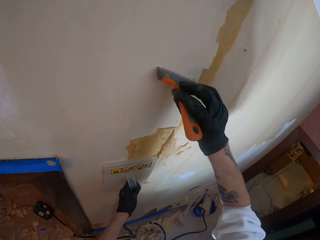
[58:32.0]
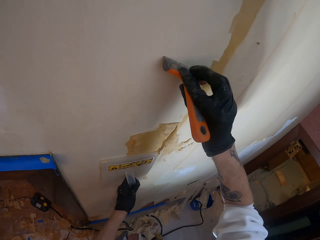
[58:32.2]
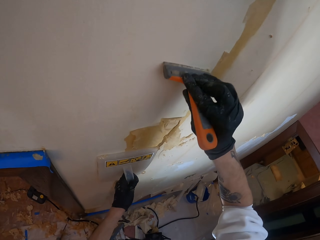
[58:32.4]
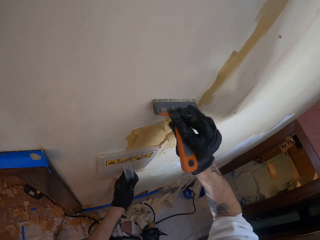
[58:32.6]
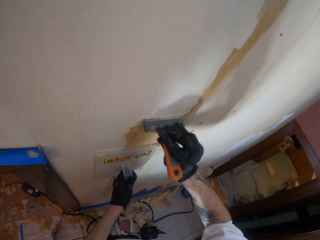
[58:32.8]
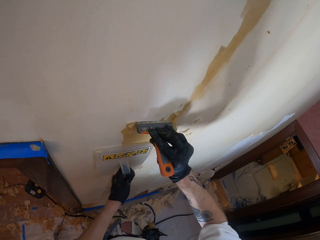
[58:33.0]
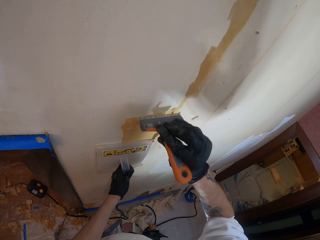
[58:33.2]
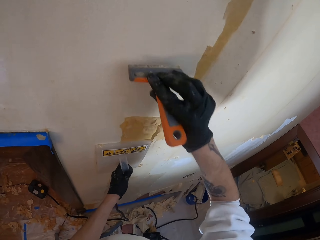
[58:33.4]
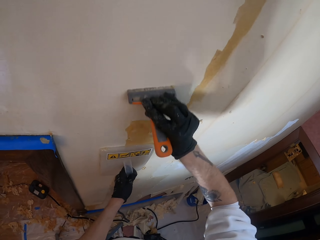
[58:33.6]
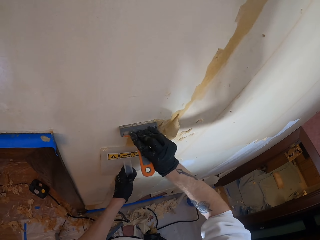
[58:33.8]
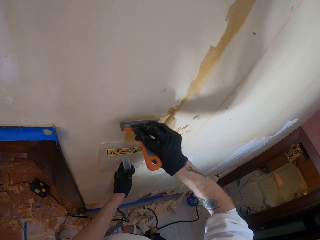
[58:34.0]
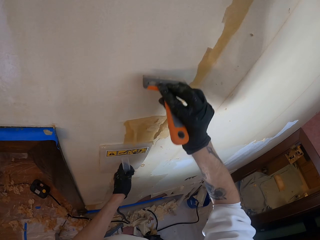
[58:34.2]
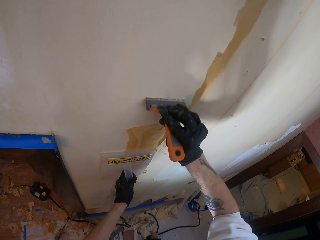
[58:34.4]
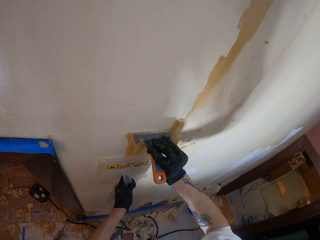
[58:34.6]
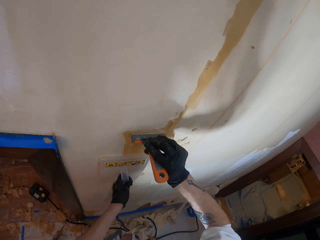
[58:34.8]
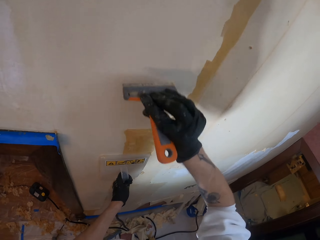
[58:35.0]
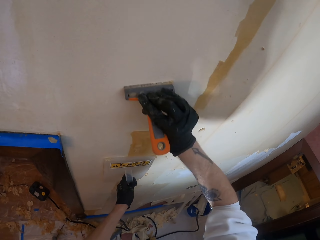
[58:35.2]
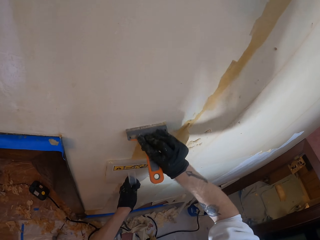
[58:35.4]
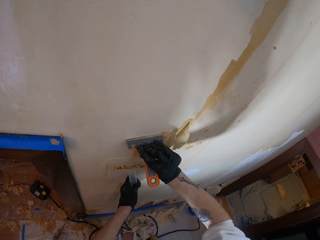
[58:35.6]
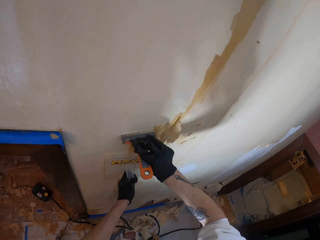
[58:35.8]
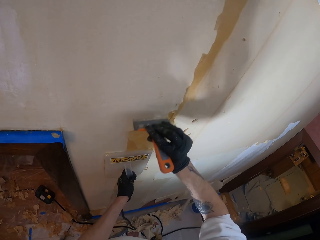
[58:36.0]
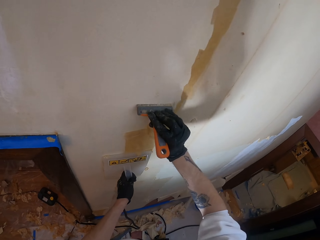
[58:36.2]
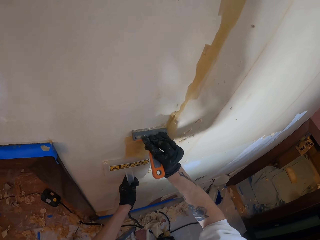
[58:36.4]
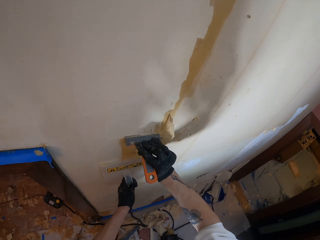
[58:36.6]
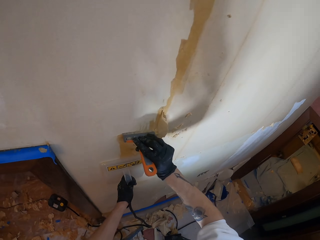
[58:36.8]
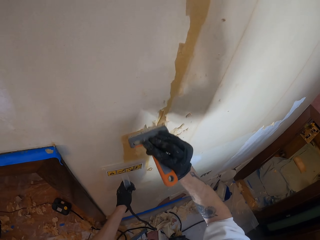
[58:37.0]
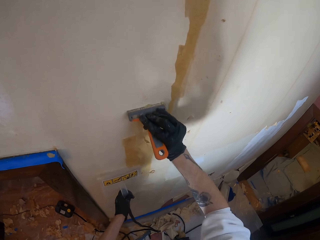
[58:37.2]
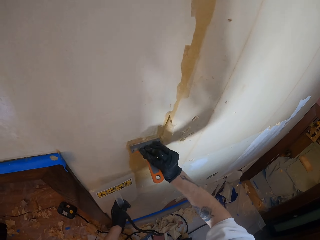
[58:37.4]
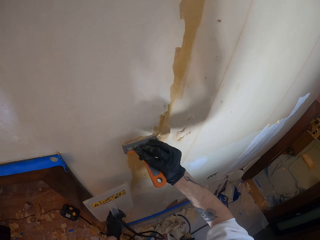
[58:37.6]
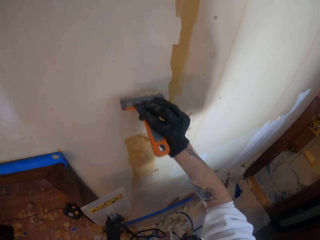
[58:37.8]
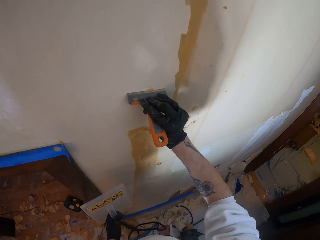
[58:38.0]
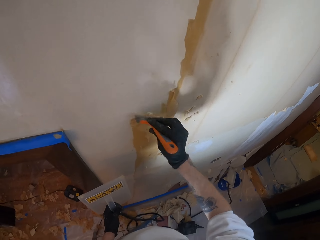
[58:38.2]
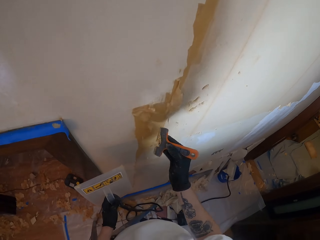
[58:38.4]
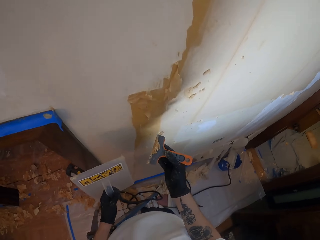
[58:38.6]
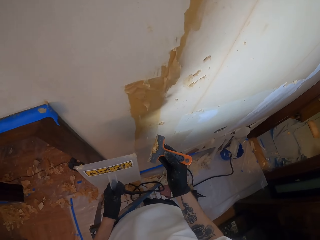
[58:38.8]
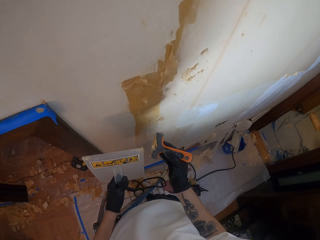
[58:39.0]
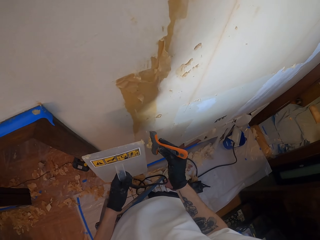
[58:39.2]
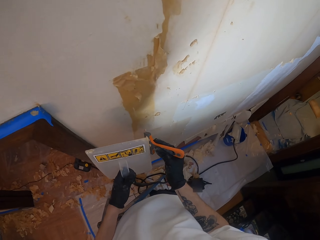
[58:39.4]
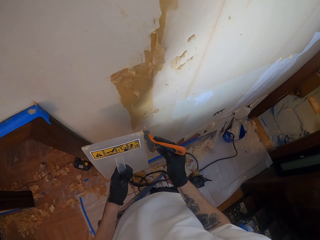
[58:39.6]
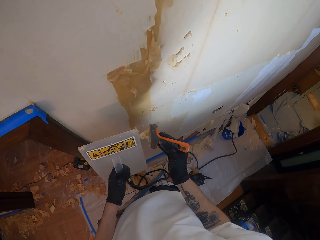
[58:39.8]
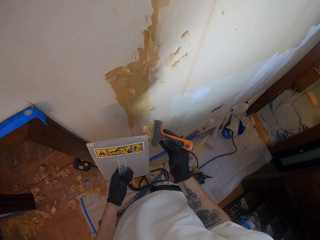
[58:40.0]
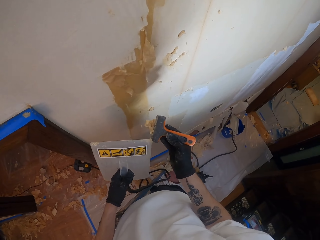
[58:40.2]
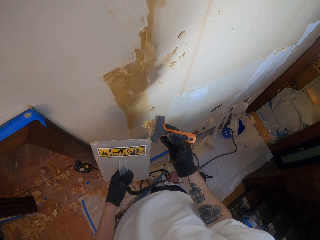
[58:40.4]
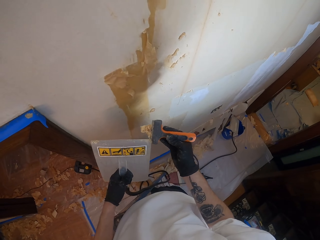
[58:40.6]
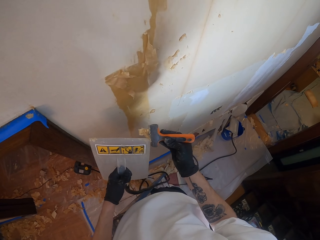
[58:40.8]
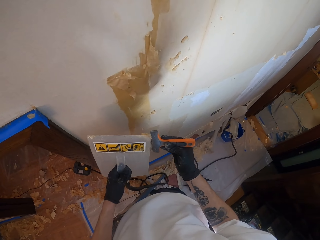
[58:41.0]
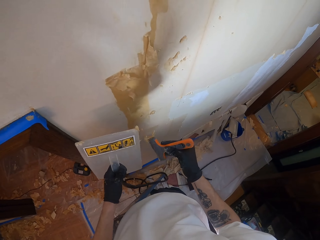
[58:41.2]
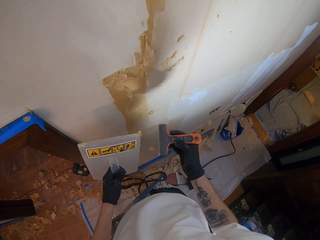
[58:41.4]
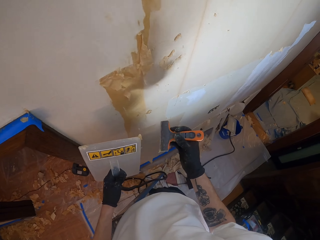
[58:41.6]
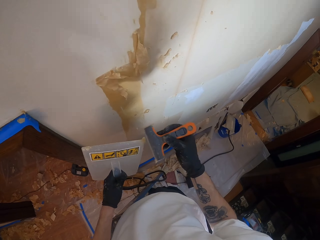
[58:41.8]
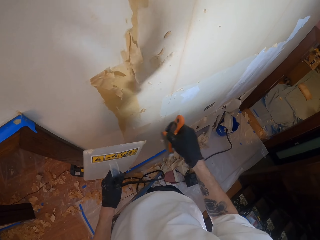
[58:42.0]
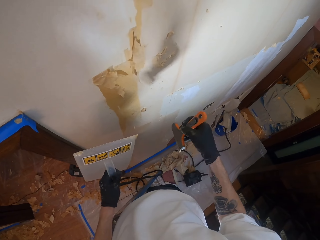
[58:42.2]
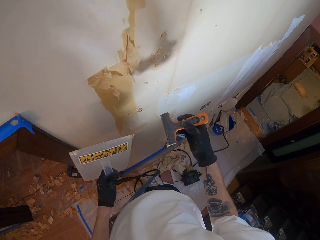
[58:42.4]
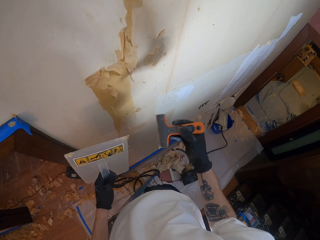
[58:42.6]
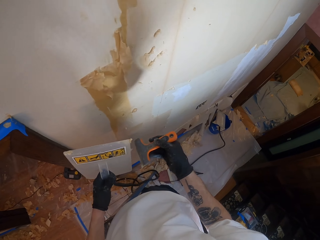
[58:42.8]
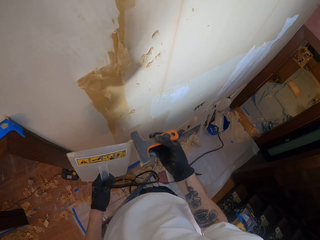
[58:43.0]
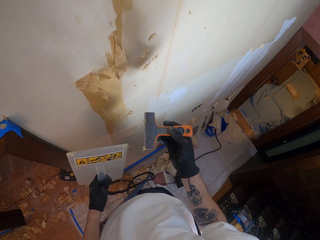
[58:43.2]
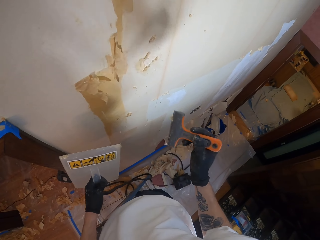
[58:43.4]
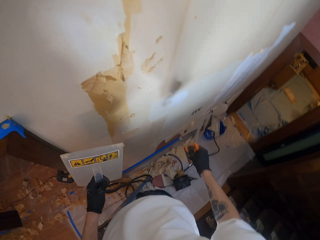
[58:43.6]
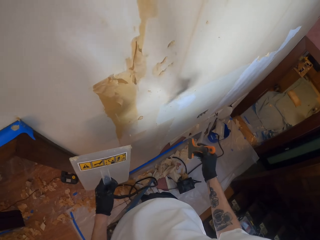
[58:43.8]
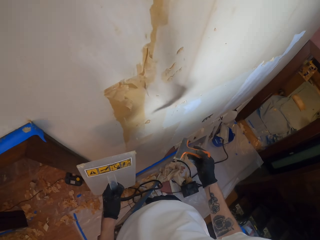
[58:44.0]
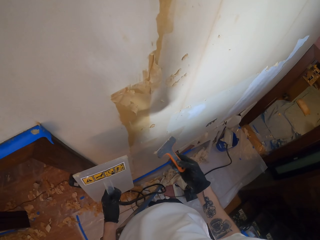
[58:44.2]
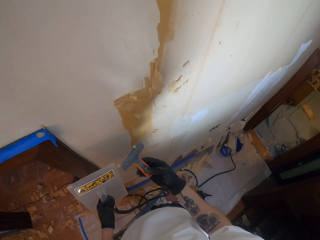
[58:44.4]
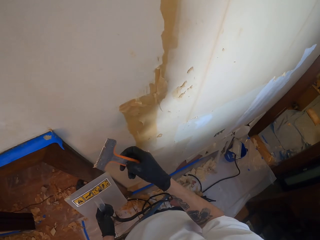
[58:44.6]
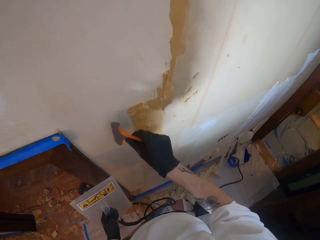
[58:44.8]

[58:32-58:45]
The camera wearer removes the paint from the wall with a scraper. They remove the wall steamer from the wall. They remove the paint from the scraper with the wall steamer. They remove the sticky paste on the wall steamer.

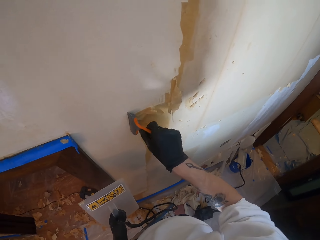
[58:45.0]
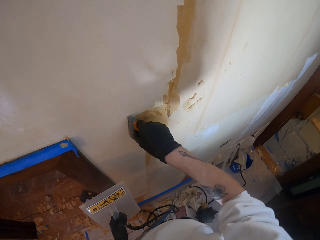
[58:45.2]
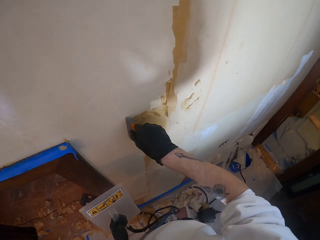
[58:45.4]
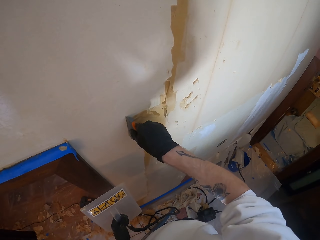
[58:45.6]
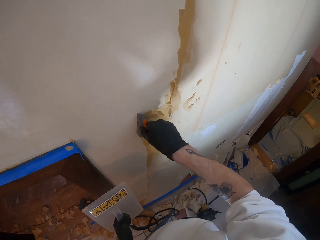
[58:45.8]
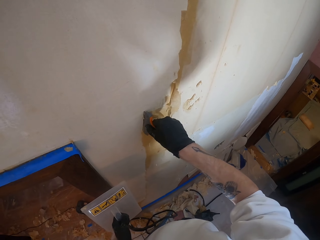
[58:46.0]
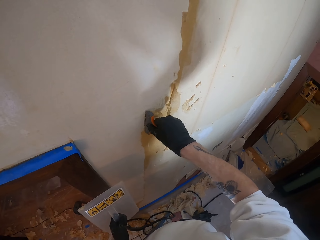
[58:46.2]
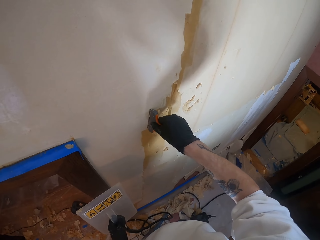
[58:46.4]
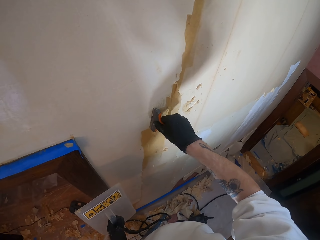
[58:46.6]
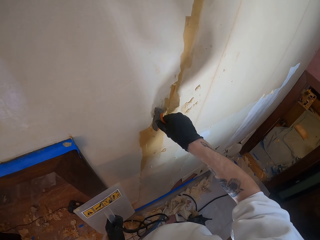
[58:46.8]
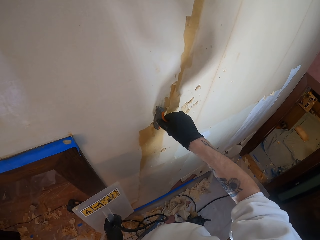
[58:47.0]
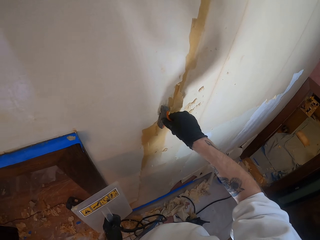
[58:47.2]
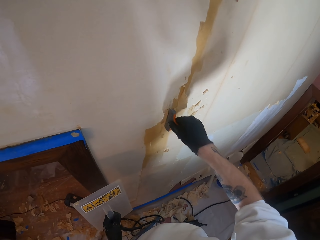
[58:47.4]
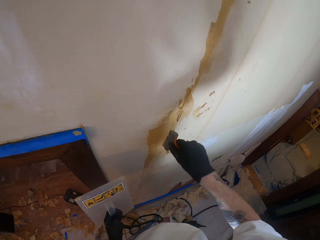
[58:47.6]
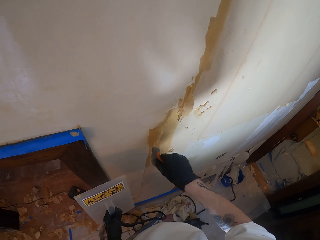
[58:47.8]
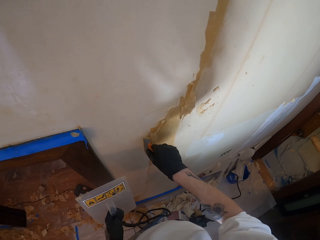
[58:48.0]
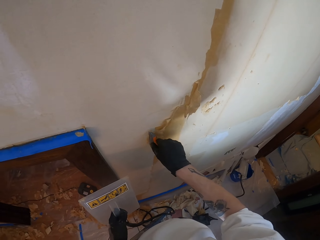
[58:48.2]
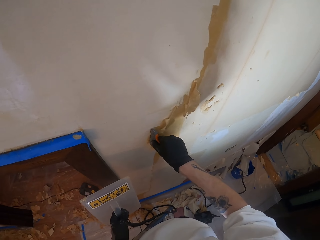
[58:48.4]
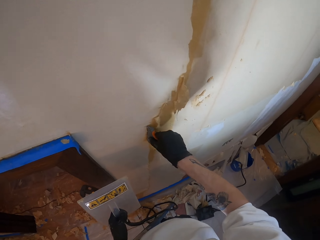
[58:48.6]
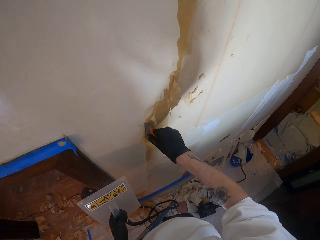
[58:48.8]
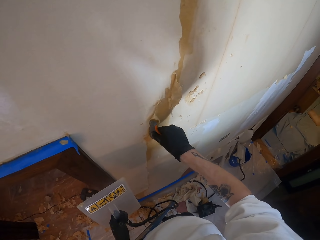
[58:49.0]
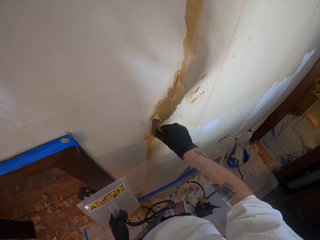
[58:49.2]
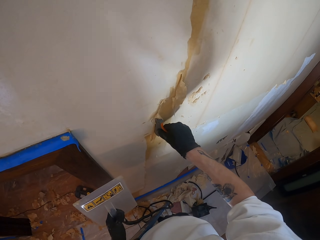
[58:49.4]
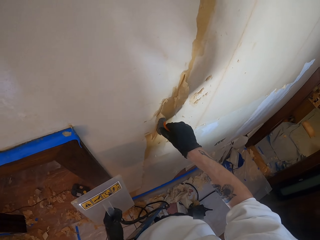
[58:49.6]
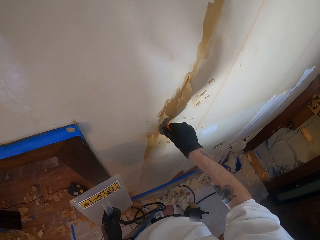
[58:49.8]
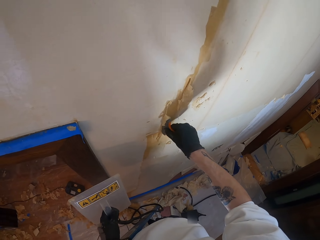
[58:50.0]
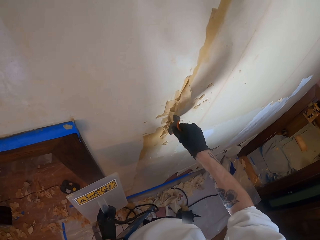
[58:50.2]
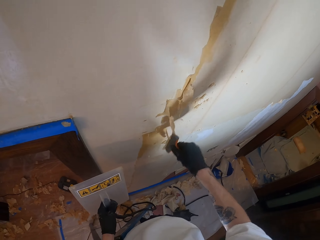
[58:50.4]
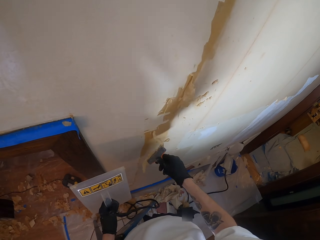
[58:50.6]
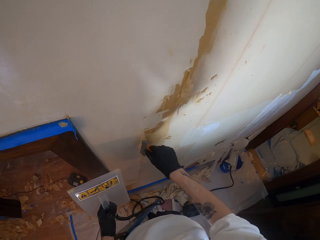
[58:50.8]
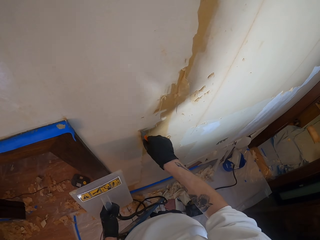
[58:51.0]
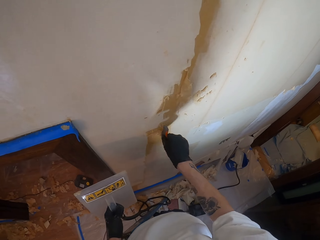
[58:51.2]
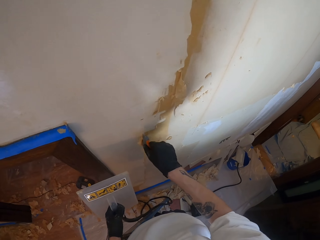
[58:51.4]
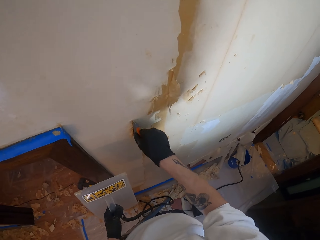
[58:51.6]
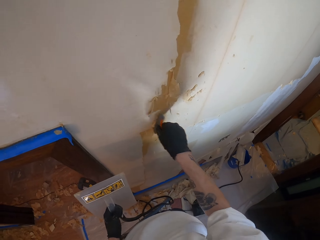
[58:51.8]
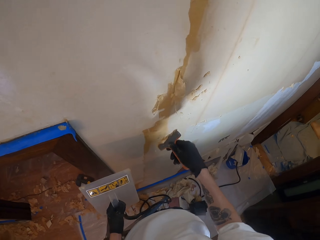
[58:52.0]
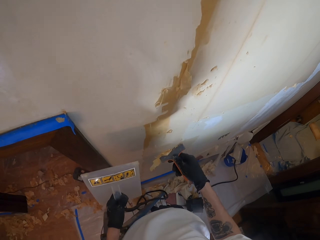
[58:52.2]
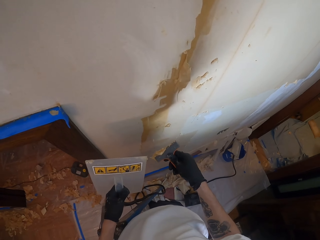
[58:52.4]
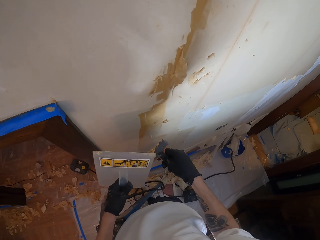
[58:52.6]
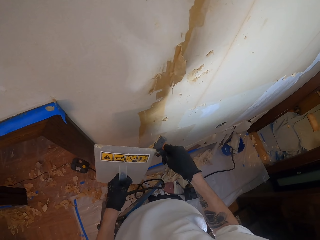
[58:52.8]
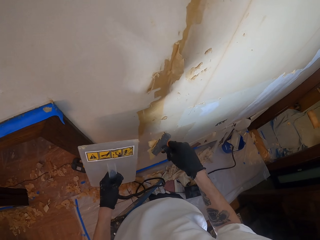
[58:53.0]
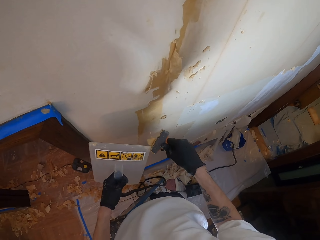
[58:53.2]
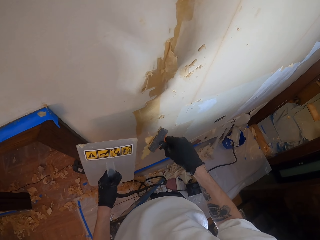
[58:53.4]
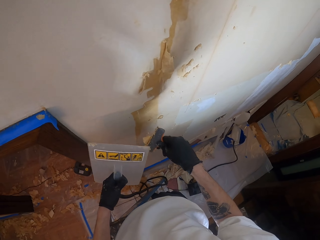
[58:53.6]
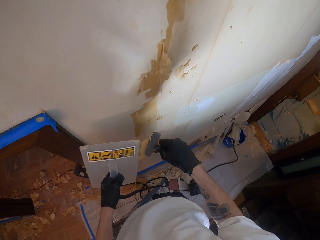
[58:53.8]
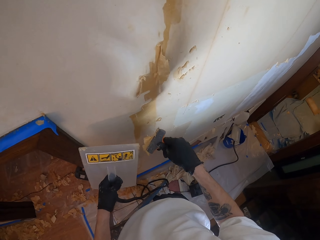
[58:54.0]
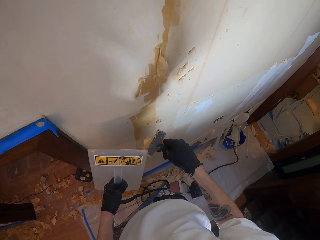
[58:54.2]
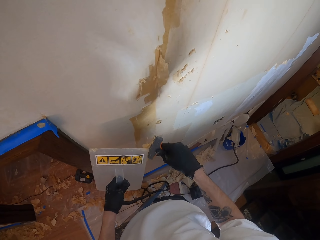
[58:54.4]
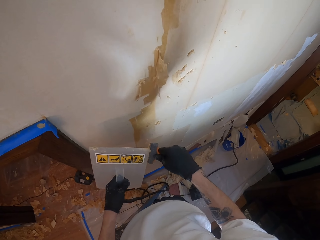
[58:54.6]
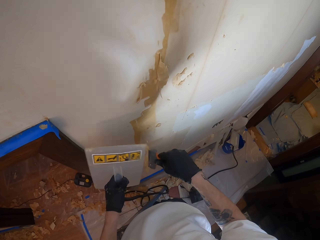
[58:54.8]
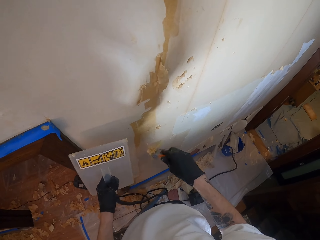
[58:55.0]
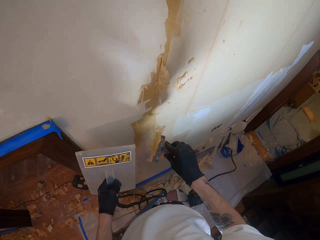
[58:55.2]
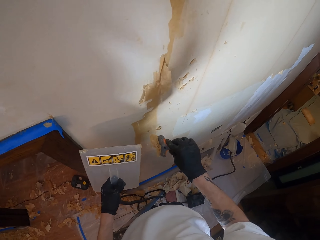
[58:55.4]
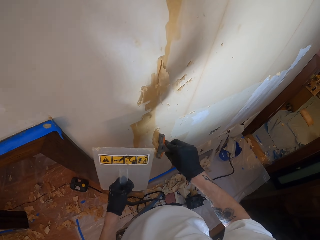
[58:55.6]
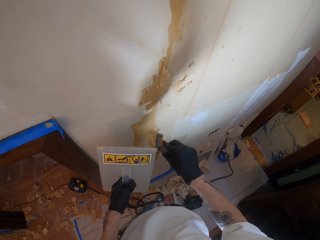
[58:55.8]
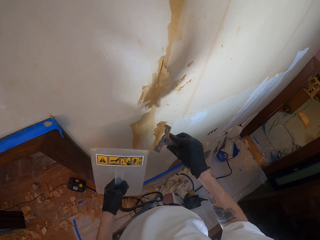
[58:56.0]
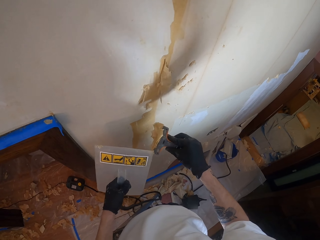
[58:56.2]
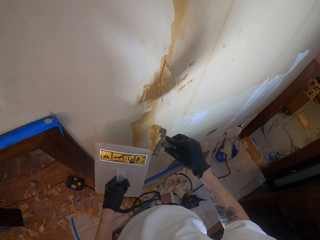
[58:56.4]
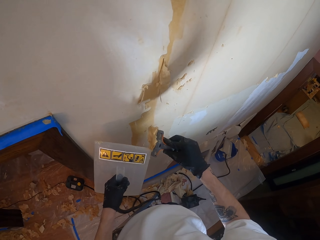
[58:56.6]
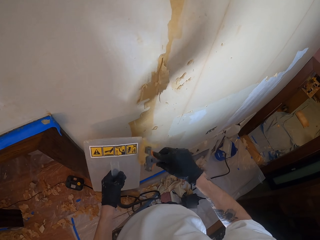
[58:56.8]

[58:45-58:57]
The camera wearer removes a wallpaper from a wall. They wipe the paint scraper on the wall leveling tool.
